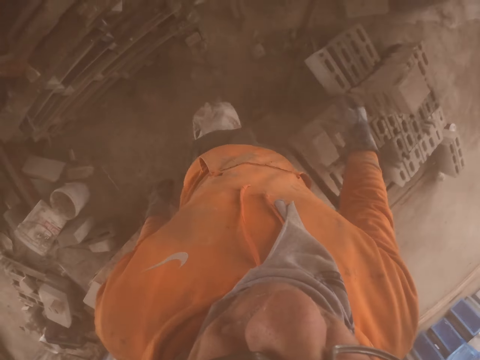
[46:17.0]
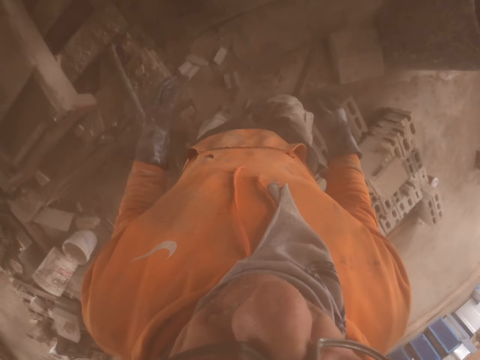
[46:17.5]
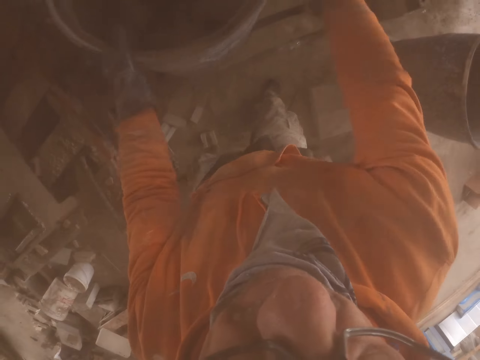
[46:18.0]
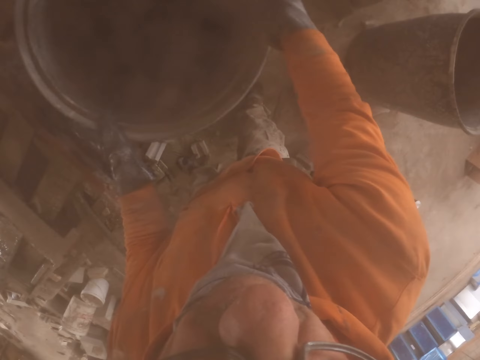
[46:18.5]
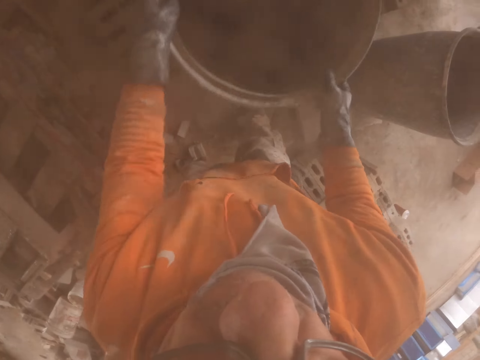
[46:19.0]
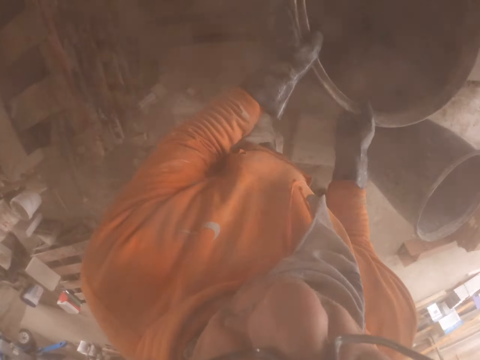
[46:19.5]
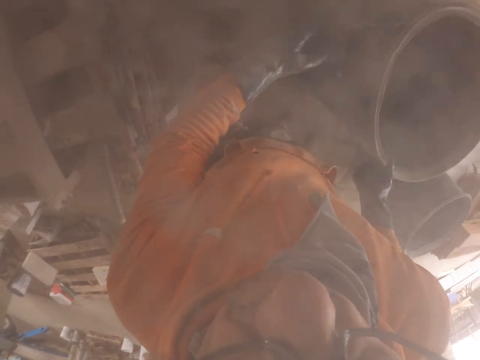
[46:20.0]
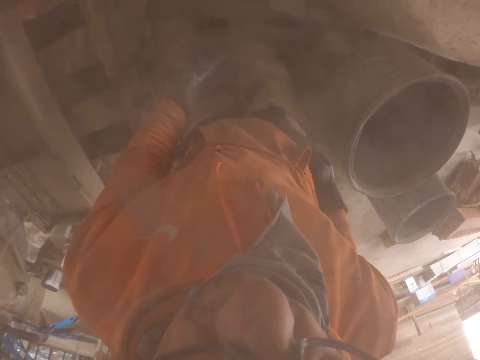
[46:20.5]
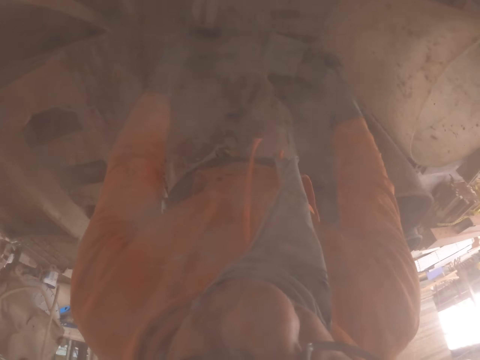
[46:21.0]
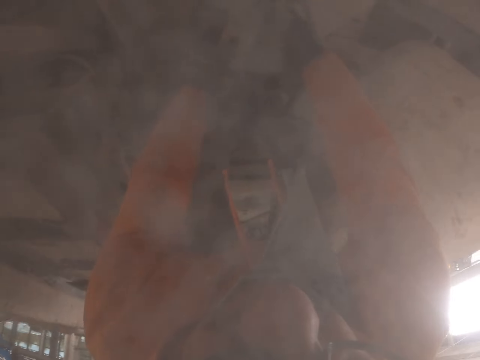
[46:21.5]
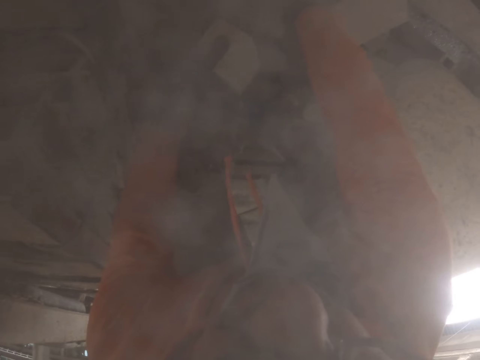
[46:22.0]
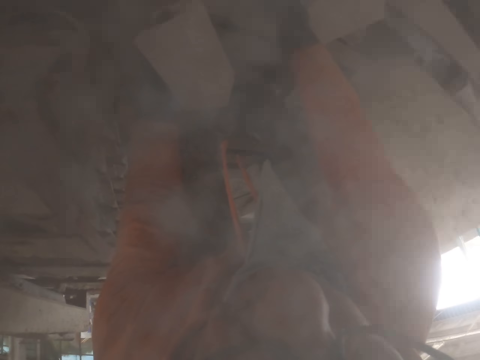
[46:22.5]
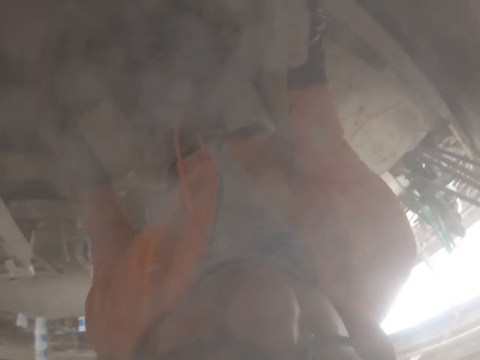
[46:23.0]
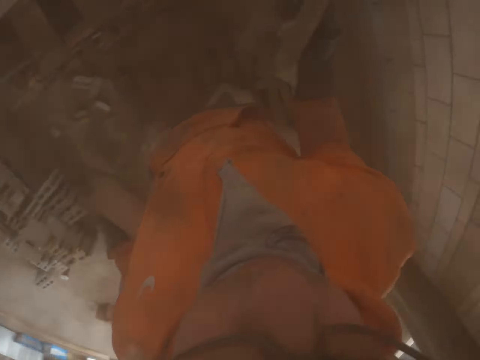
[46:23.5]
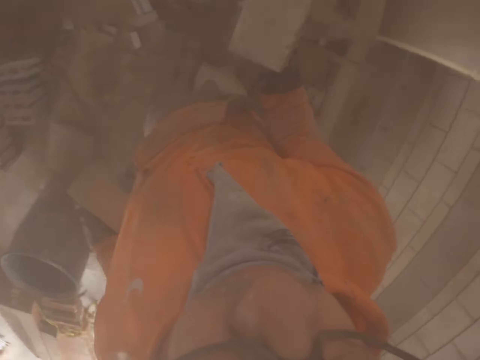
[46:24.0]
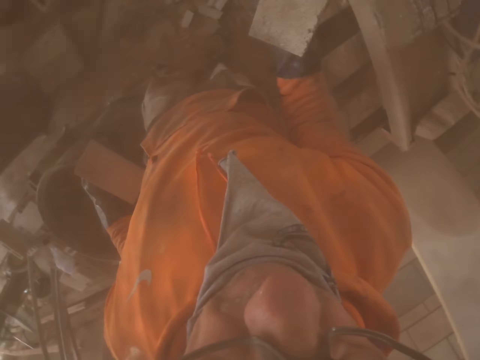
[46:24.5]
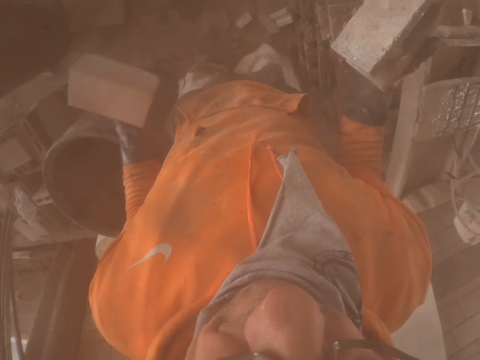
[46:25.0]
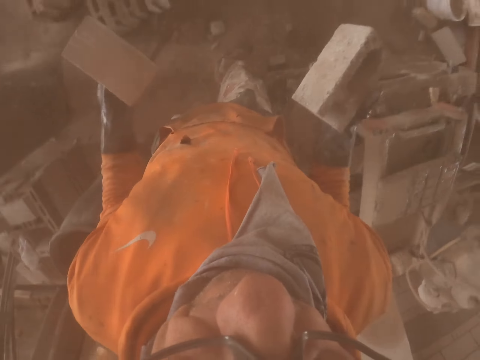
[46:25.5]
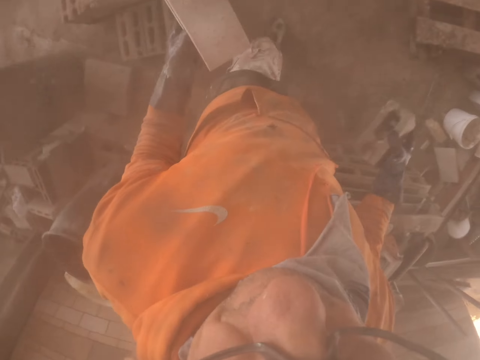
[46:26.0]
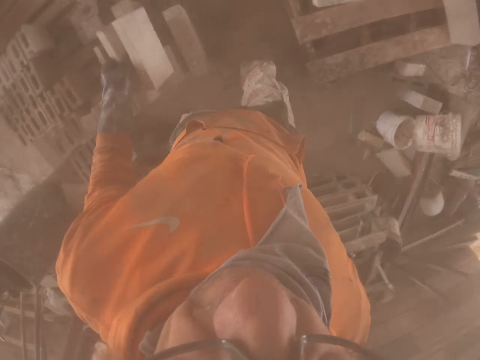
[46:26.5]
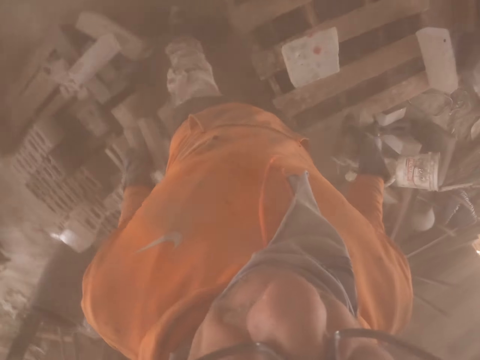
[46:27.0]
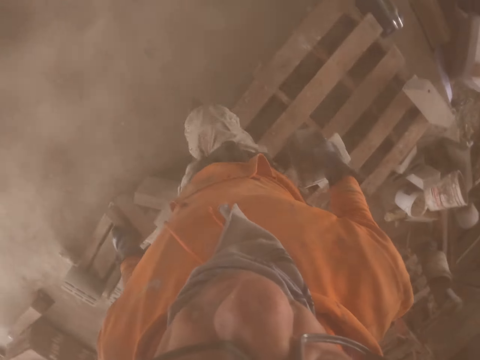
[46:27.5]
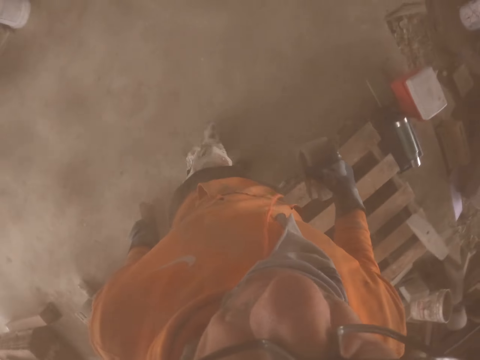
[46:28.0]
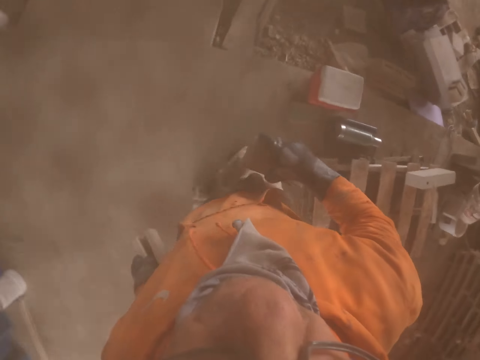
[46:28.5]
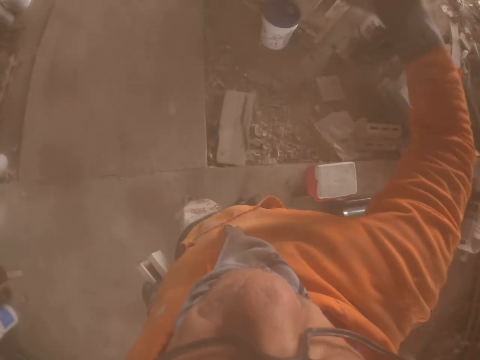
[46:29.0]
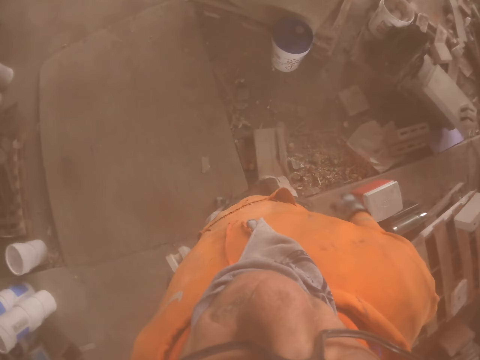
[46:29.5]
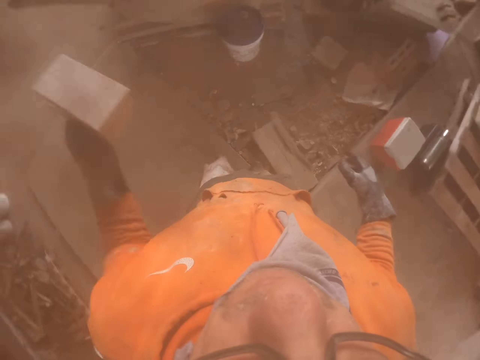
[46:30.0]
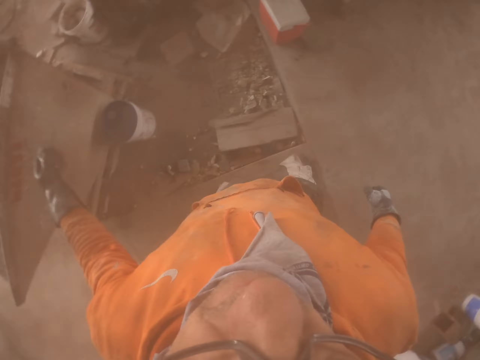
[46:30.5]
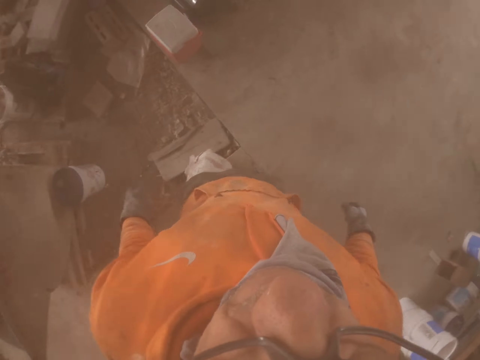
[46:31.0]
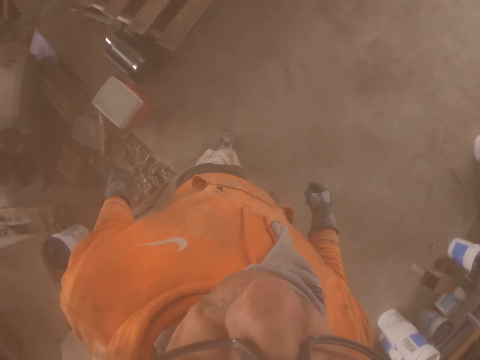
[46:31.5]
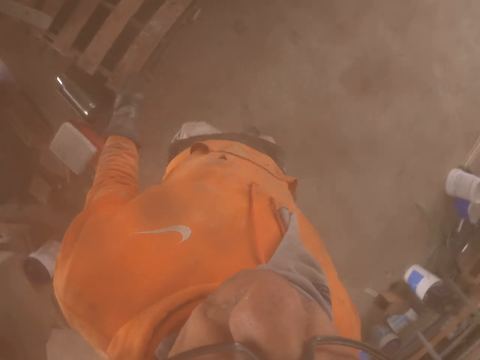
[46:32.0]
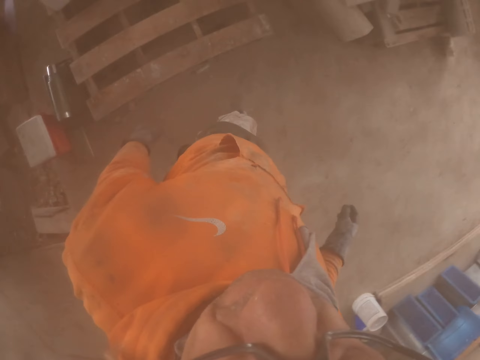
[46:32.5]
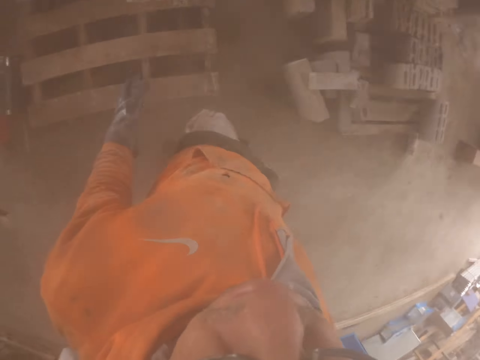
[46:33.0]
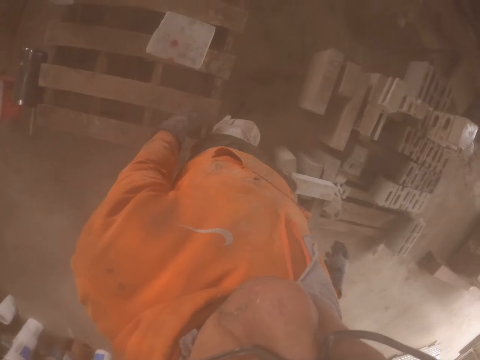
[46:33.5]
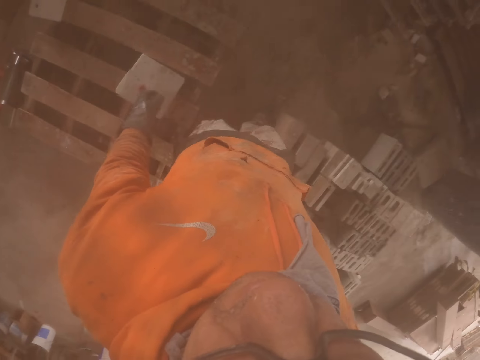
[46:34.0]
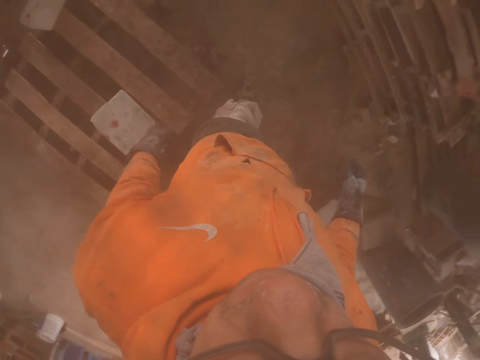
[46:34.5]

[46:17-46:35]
The camera wearer pushes the water container aside. They pick the brick stones. They throw the bricks. They walk around.

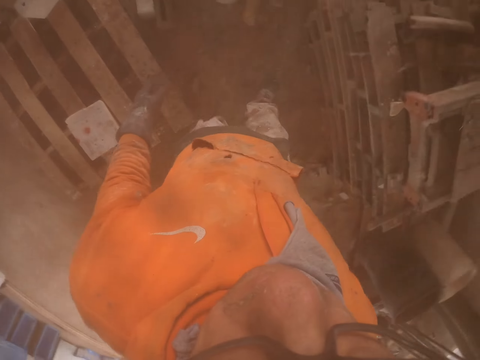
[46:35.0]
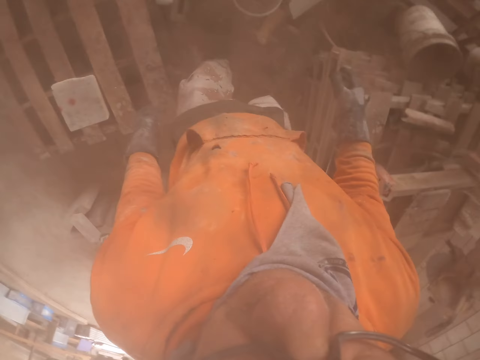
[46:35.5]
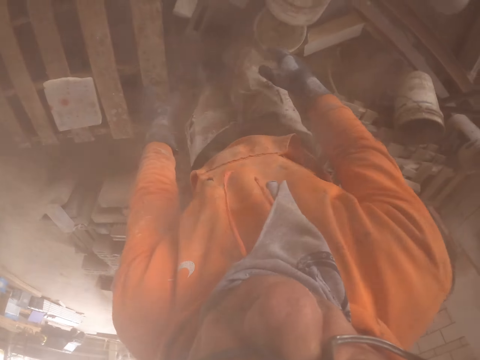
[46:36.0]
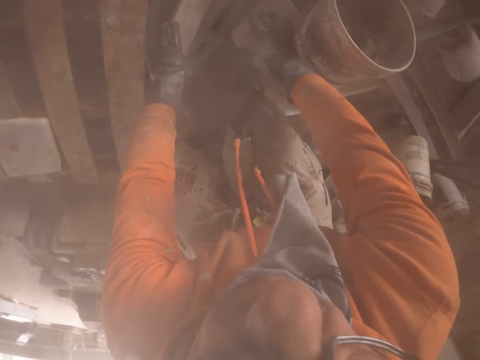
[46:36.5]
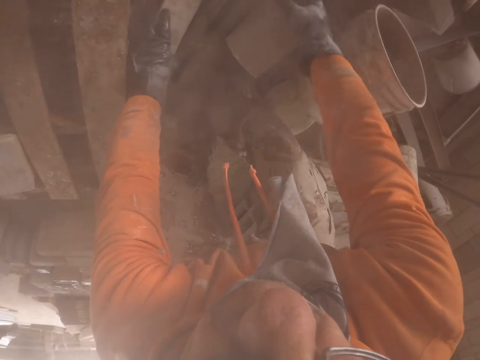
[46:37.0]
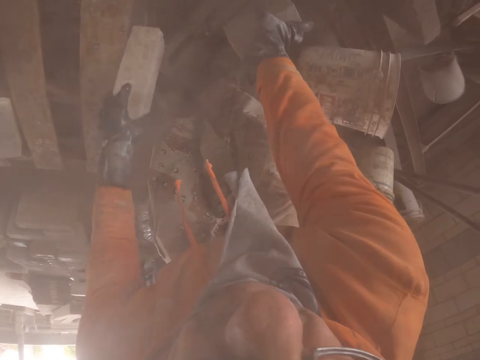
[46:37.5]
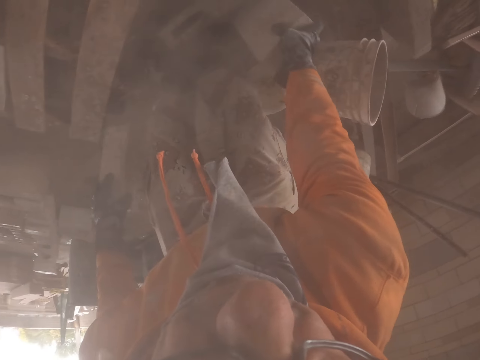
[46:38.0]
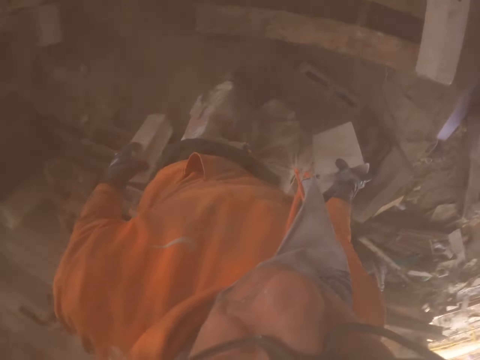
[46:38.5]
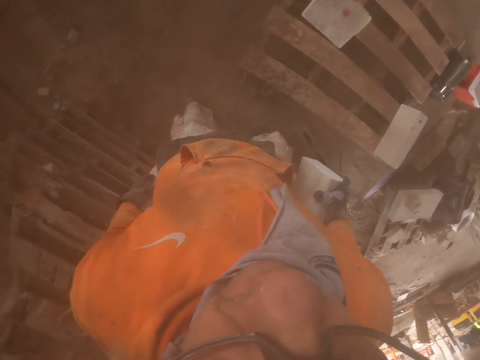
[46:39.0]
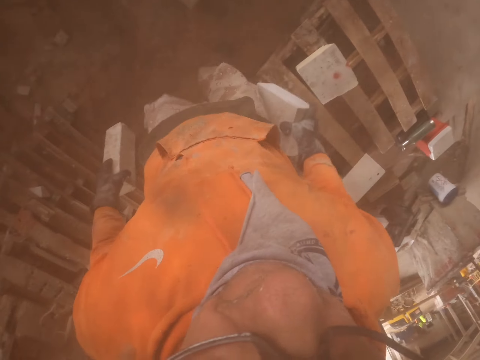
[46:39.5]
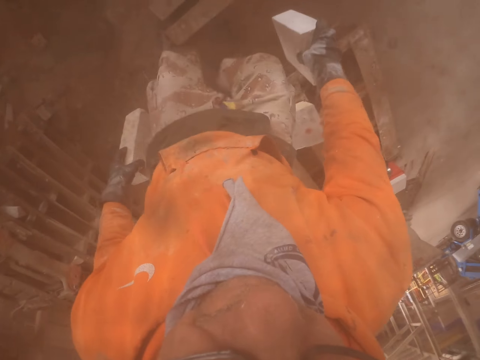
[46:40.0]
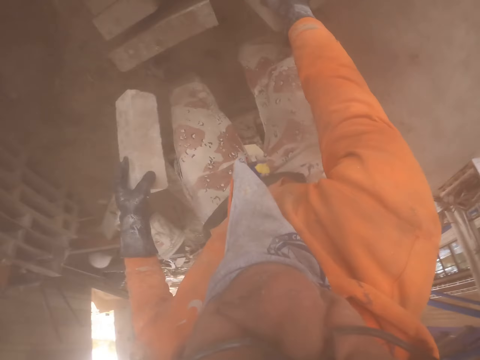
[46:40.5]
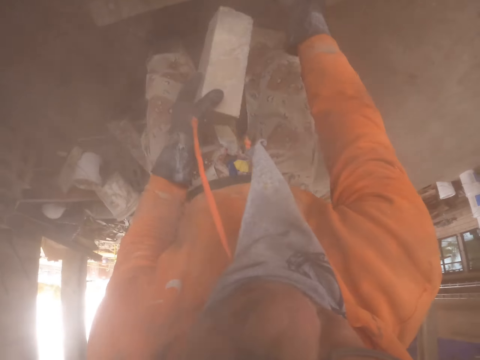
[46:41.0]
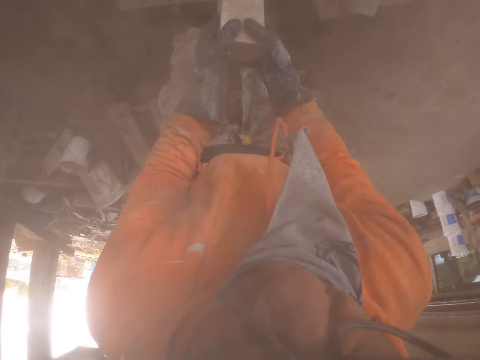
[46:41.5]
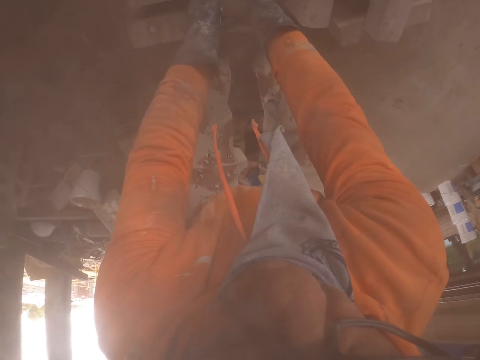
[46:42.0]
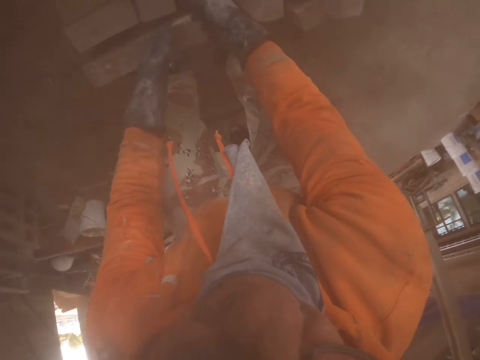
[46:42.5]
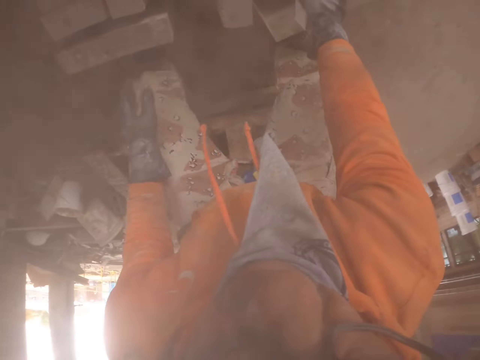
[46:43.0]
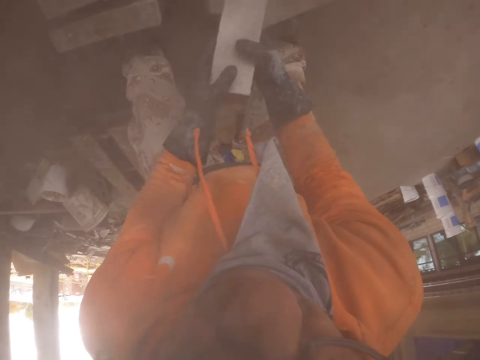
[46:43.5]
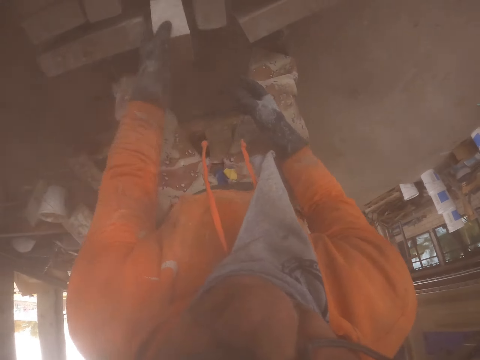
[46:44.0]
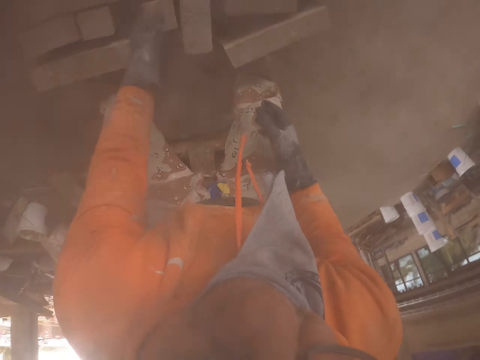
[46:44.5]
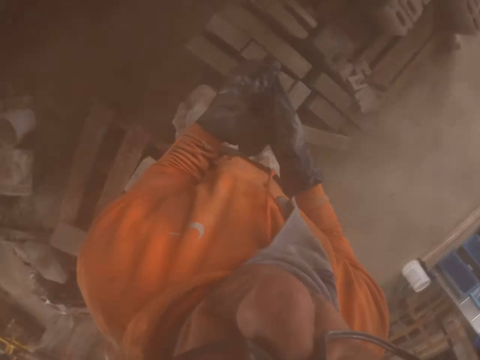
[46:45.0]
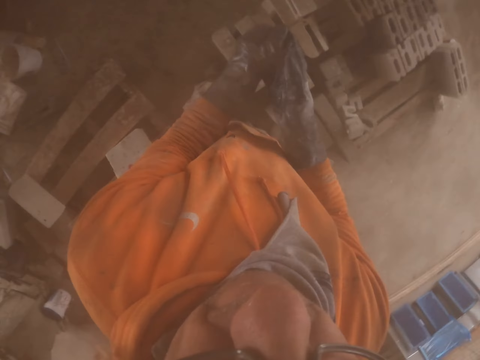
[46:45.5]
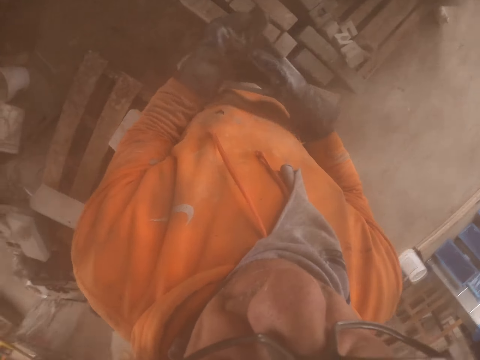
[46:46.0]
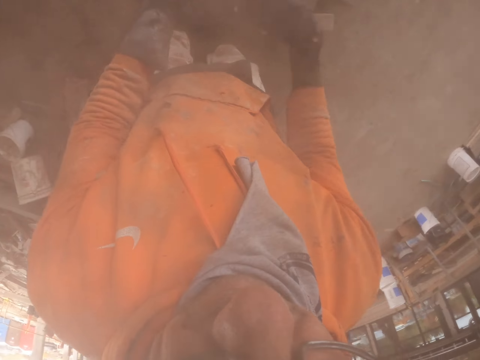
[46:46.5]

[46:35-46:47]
The camera wearer picks the bricks. They arrange the bricks. They remove the gloves.
